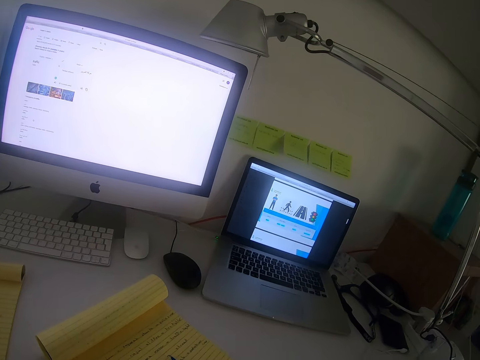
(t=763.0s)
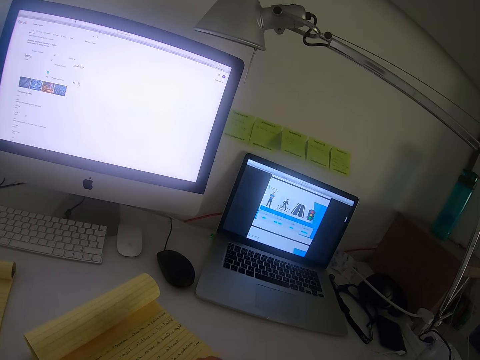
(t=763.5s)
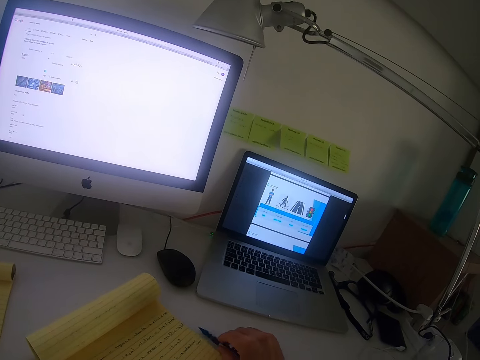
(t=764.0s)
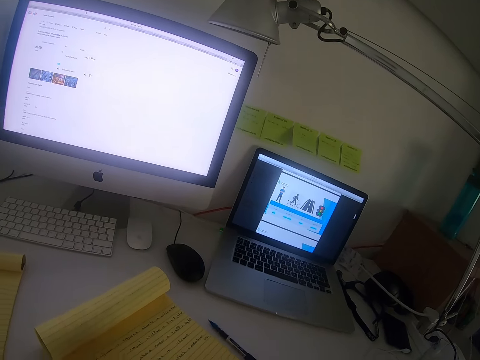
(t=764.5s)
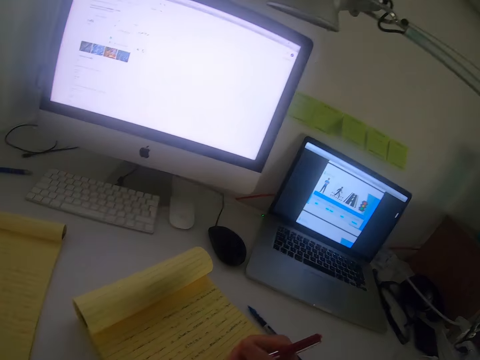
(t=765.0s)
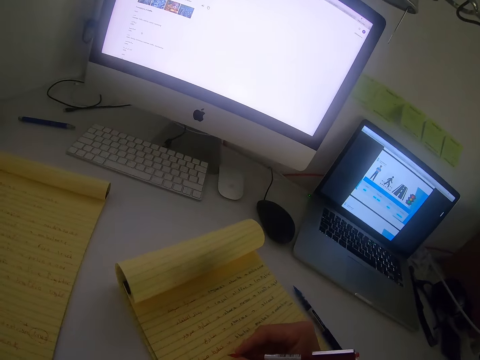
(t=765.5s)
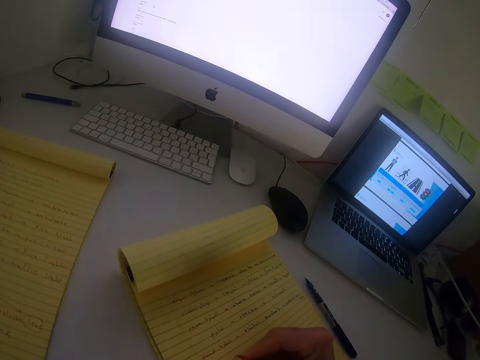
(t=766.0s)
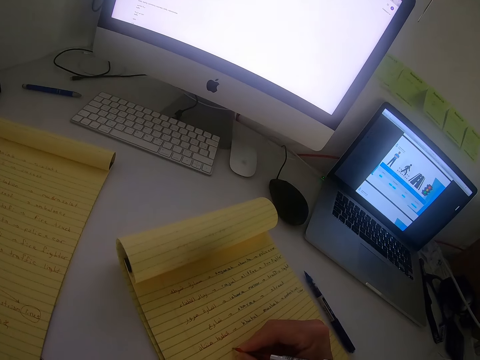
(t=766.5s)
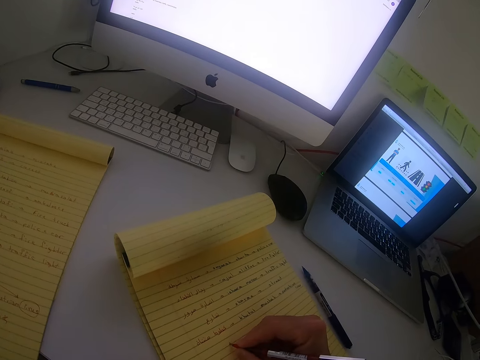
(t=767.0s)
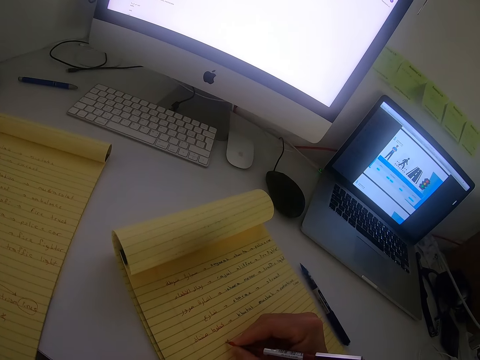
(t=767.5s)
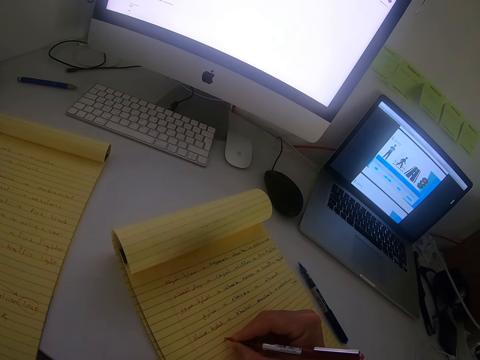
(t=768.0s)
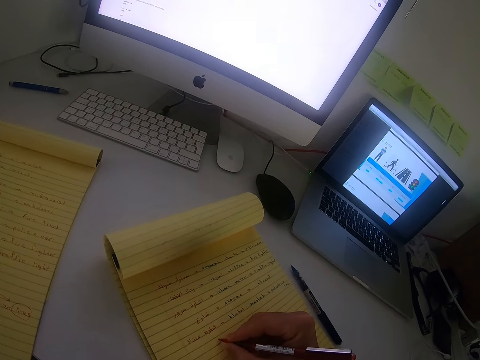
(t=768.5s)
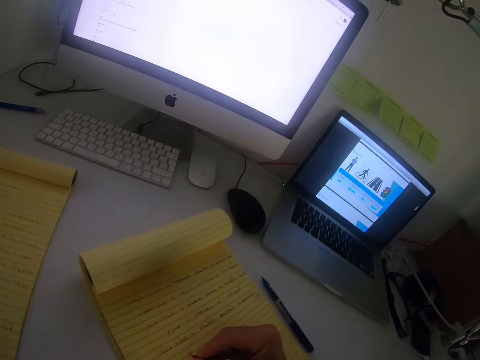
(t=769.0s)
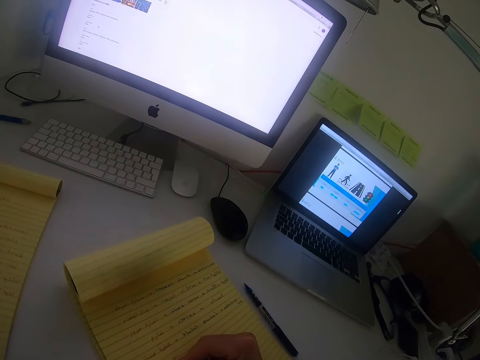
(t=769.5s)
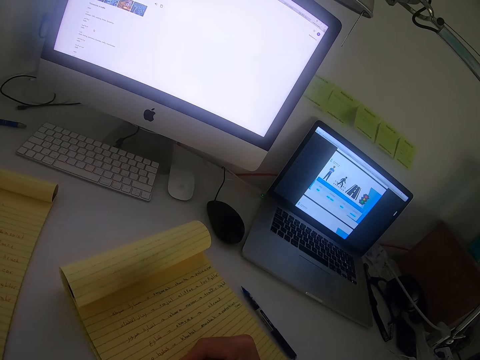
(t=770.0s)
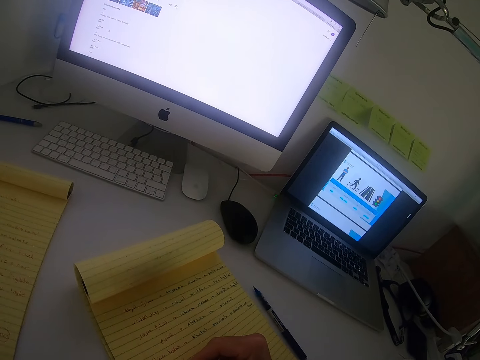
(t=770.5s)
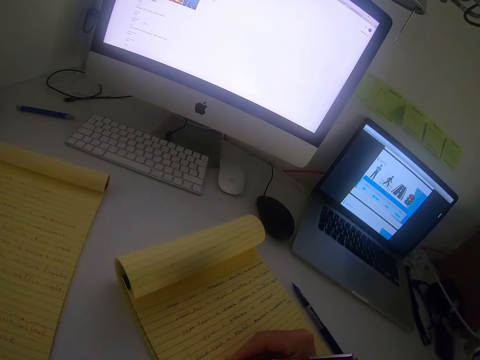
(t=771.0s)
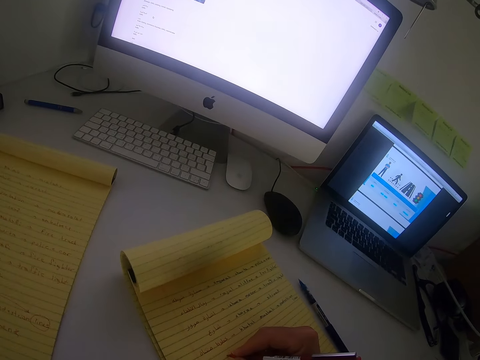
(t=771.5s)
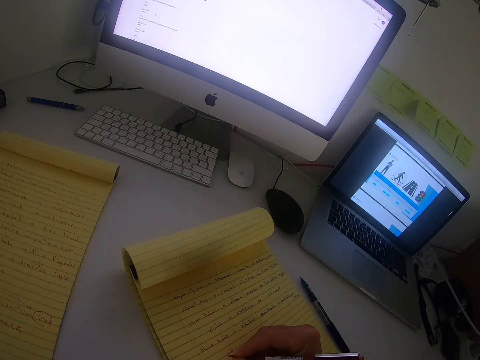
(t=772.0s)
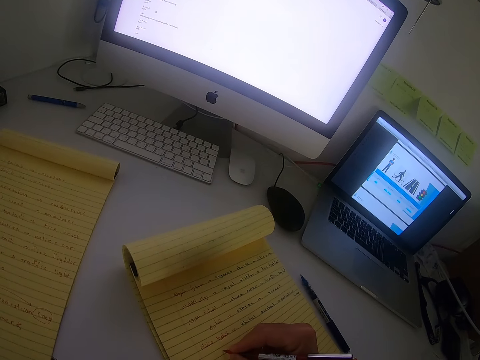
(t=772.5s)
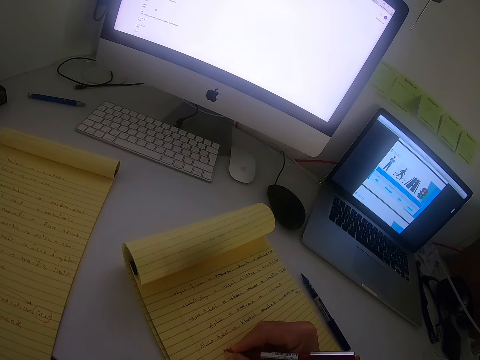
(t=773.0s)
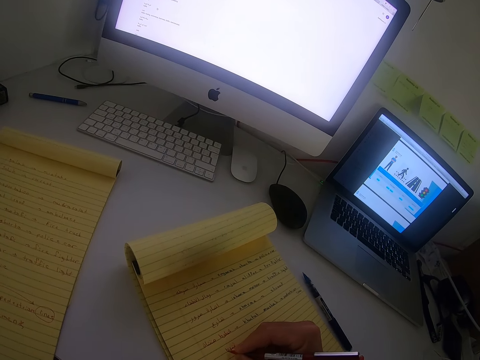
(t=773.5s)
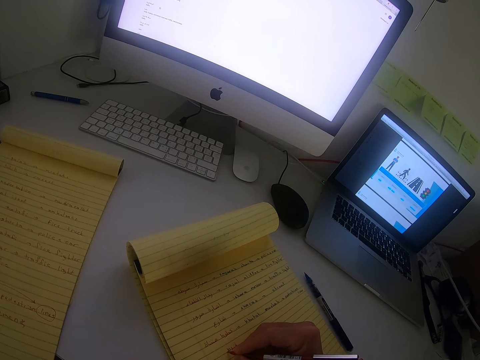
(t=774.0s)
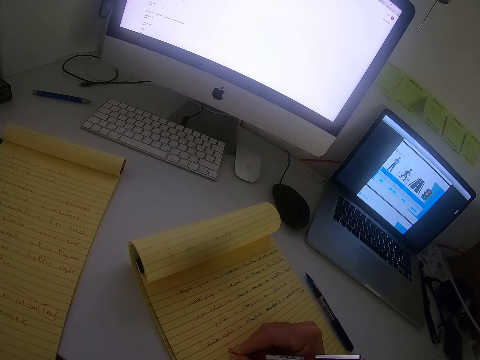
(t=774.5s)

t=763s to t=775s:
The camera wearer moves the blue pen to the table. They pick up a red pen. They write on the book with the red pen.

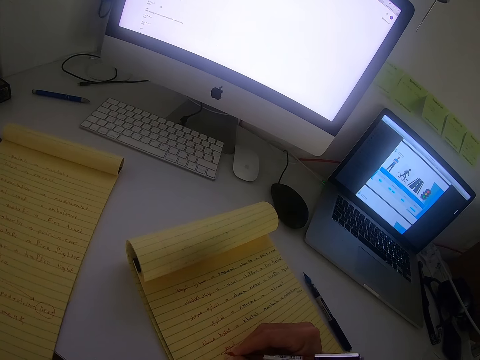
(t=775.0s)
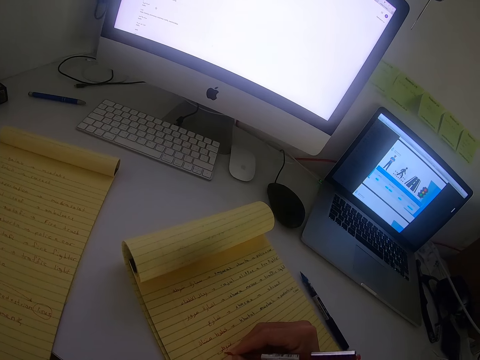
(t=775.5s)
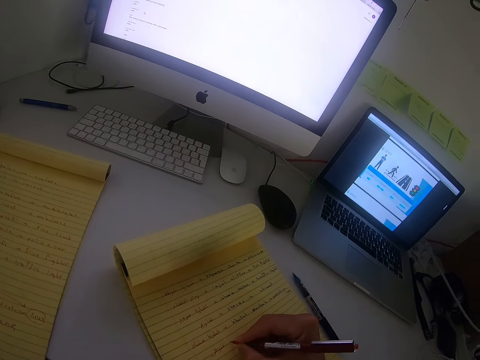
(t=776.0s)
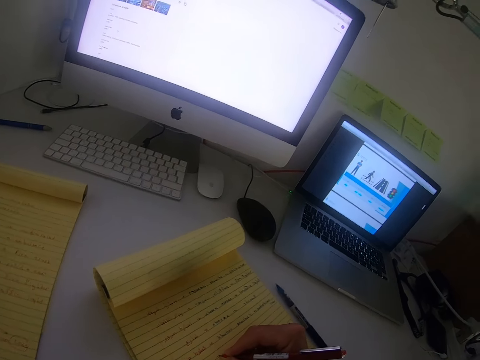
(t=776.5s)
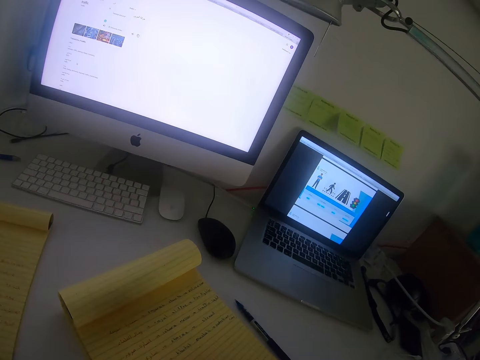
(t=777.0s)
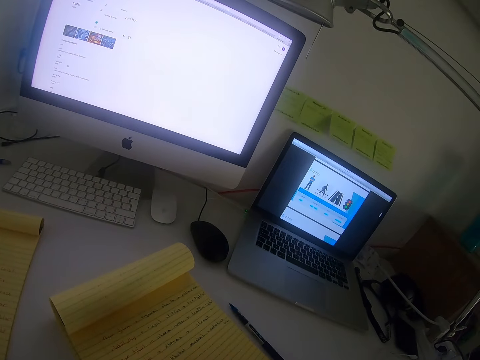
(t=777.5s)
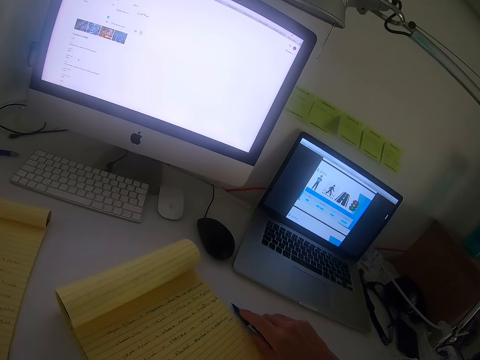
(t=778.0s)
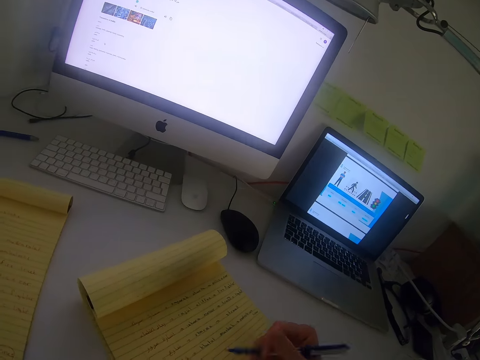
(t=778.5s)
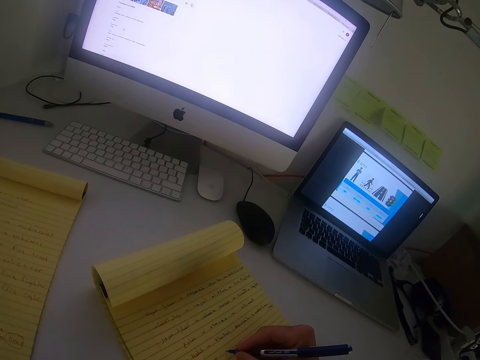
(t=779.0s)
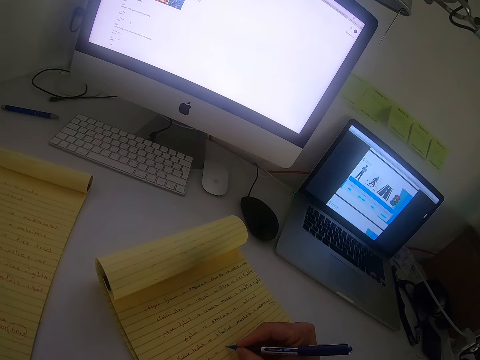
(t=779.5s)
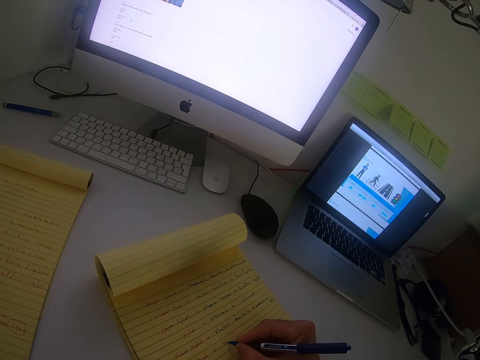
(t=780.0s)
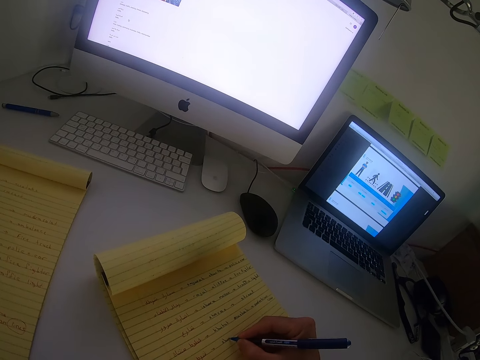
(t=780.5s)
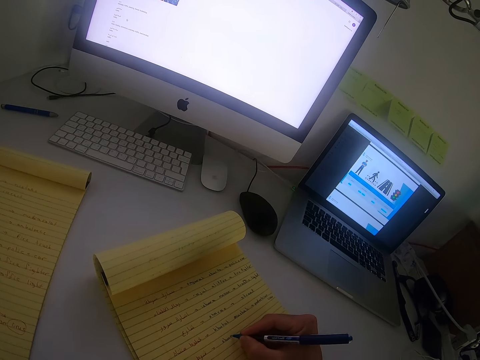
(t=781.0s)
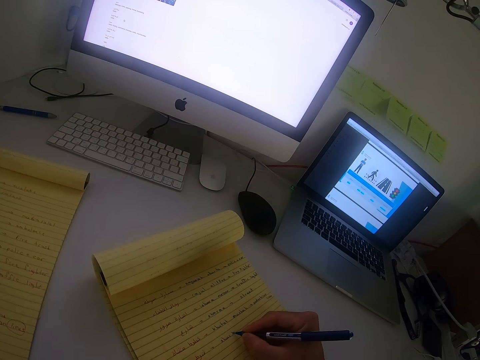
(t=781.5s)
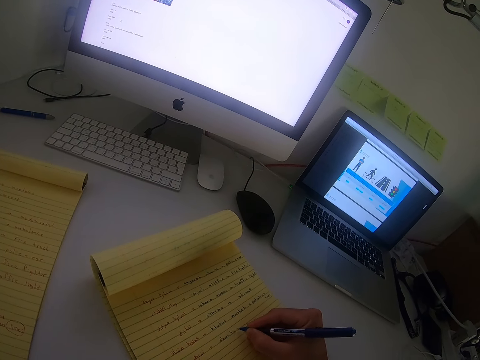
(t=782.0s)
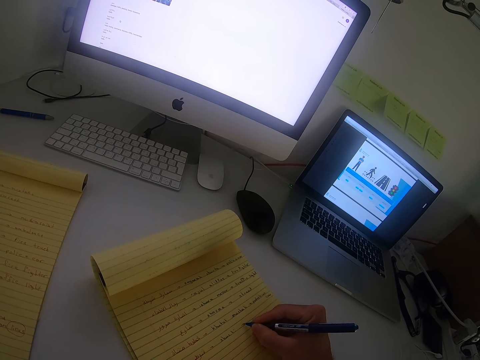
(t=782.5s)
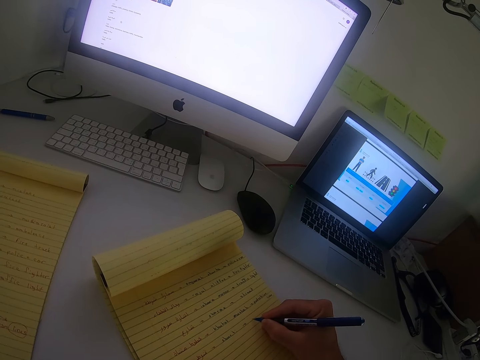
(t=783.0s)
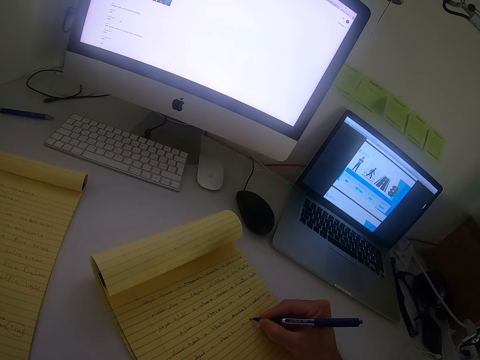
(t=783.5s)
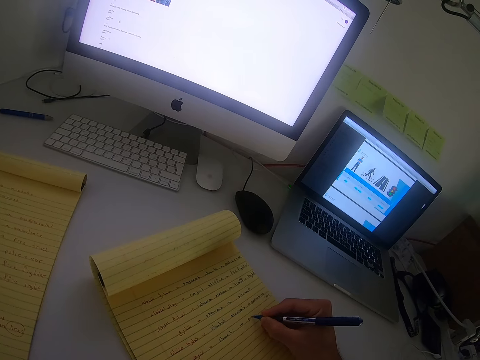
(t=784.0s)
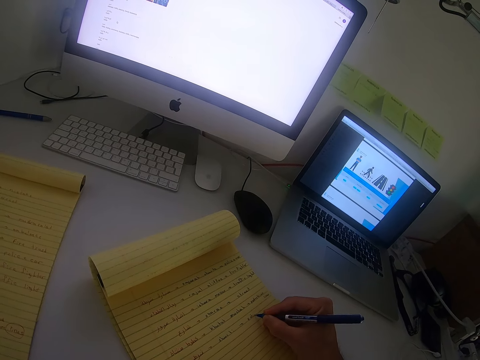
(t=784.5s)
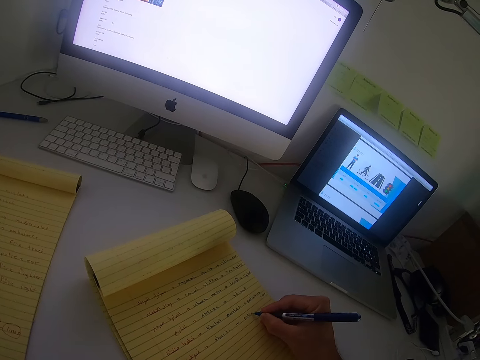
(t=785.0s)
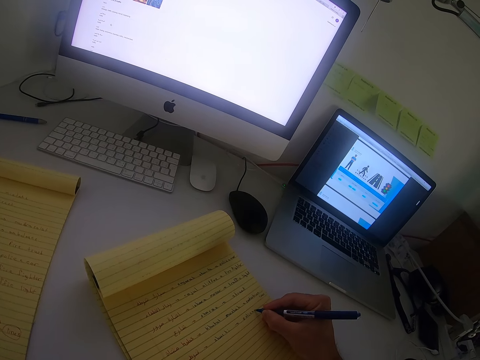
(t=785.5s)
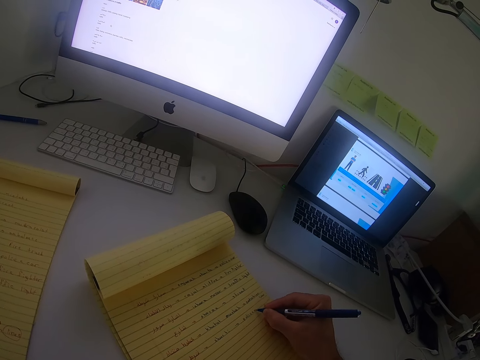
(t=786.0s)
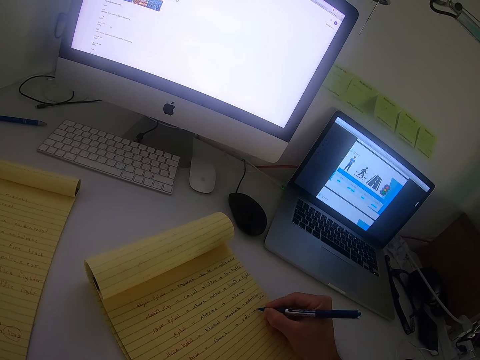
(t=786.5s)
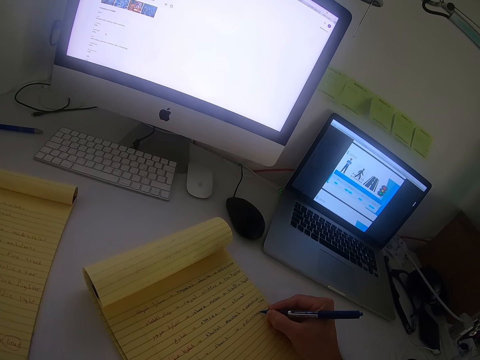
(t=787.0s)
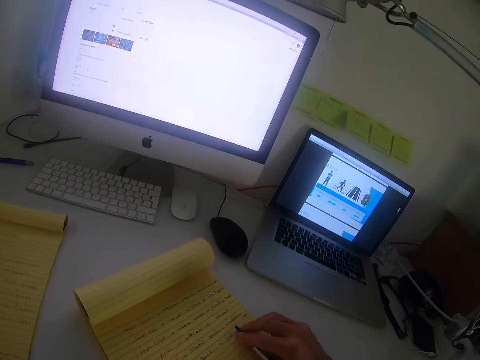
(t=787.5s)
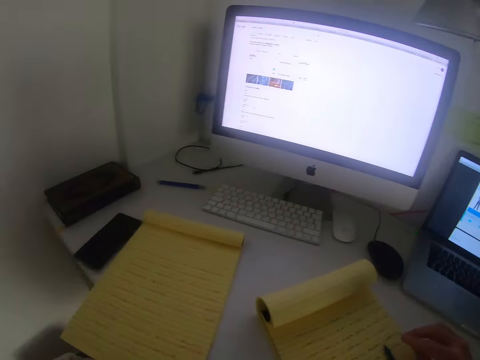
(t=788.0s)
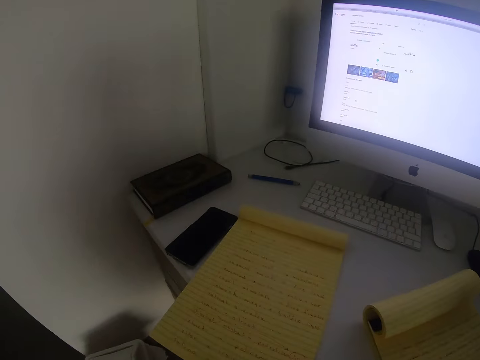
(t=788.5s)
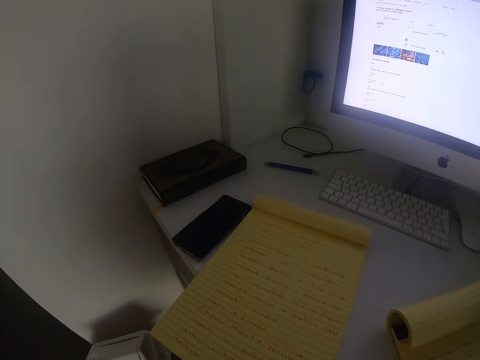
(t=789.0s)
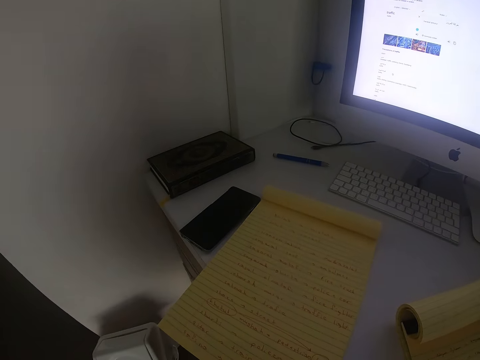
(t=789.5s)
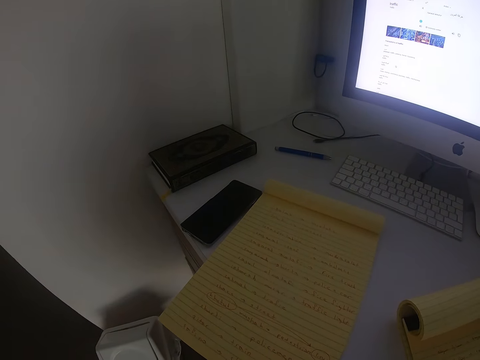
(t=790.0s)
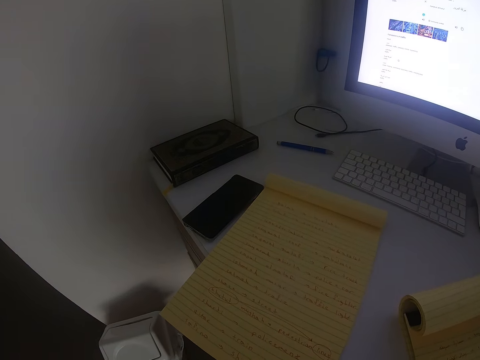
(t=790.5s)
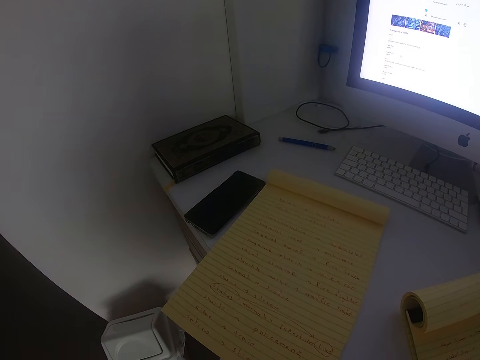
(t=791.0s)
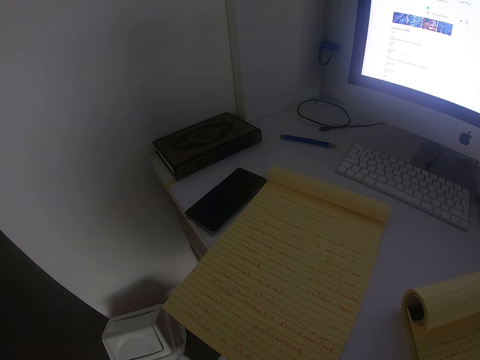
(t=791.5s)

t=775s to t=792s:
The camera wearer picks up the blue pen from the table. They write on the book with the blue pen. They drop the blue pen on the book. They look at the handwritten book on the left of the table.
